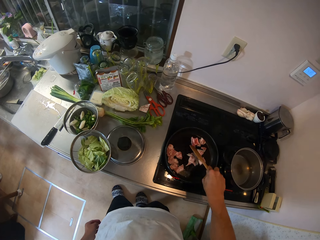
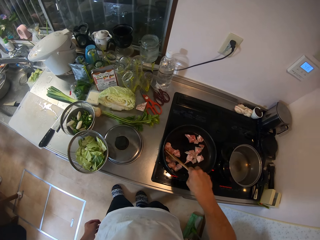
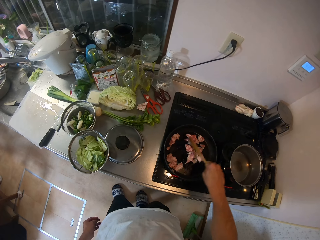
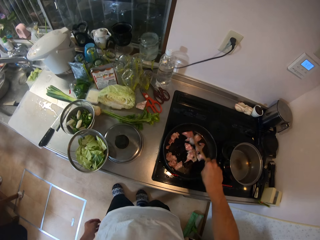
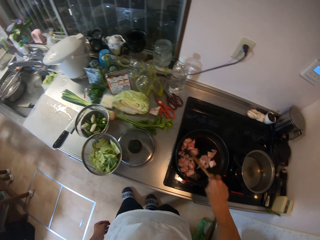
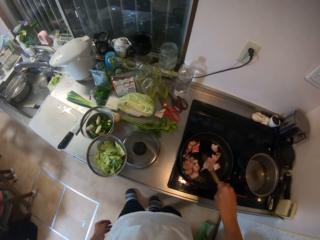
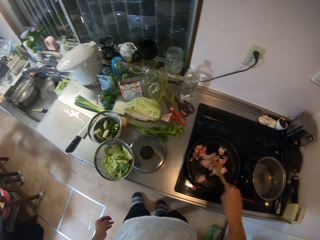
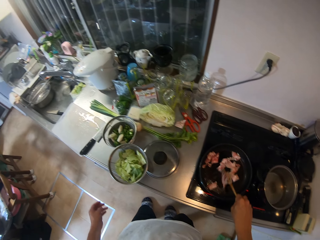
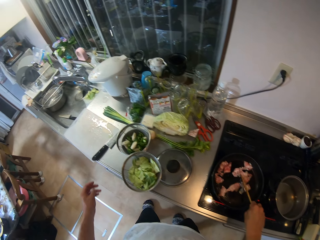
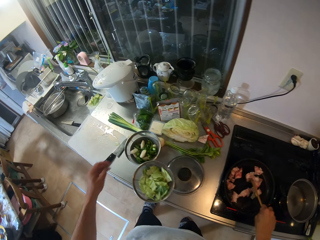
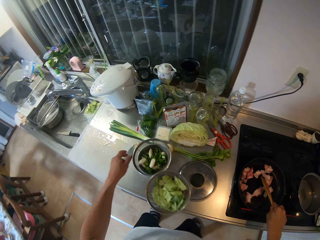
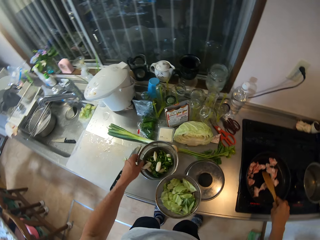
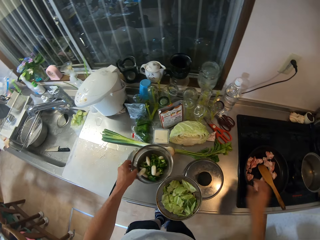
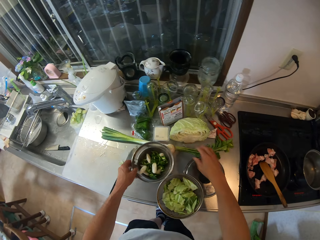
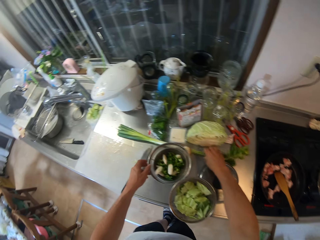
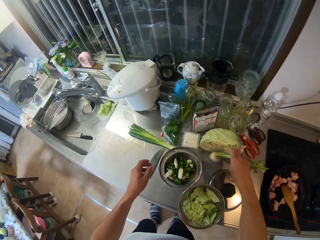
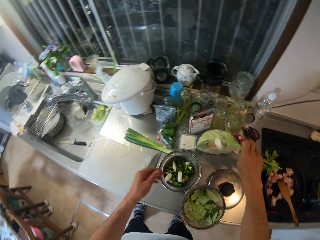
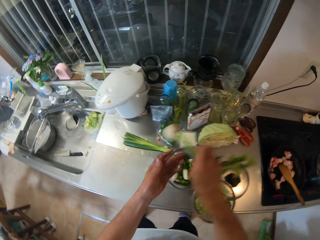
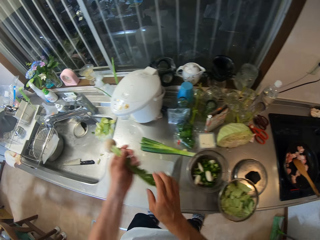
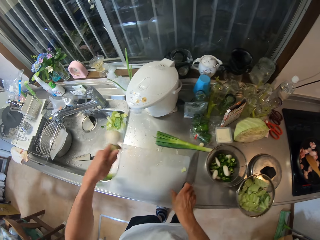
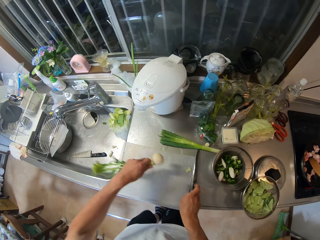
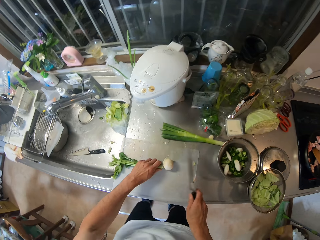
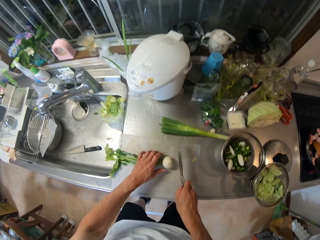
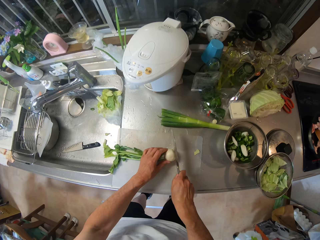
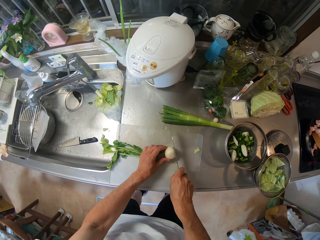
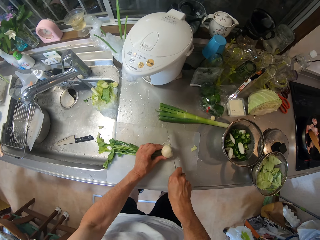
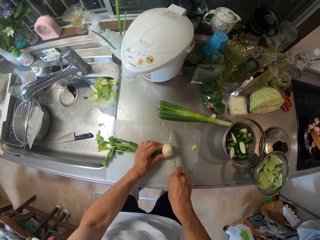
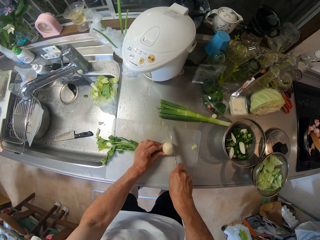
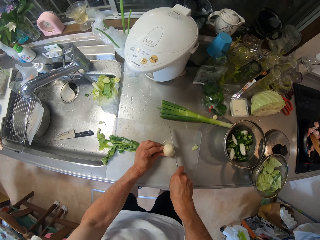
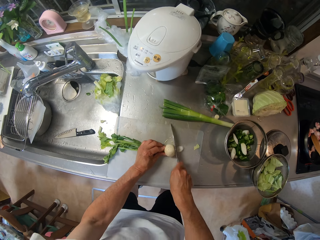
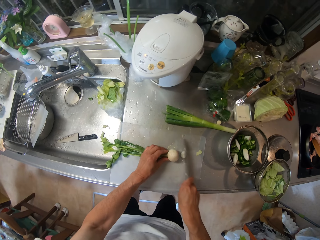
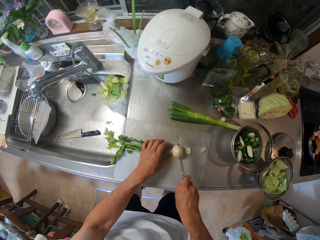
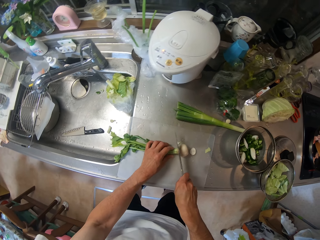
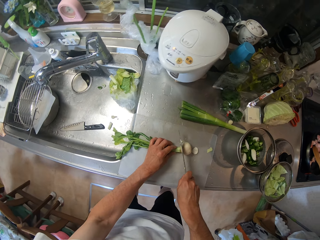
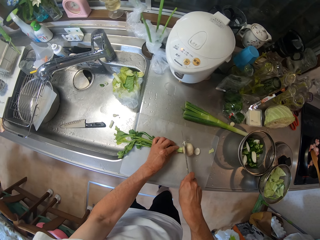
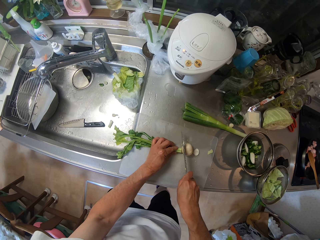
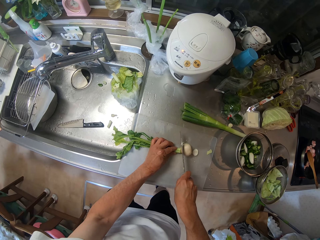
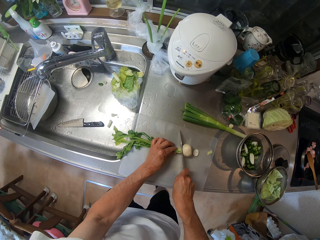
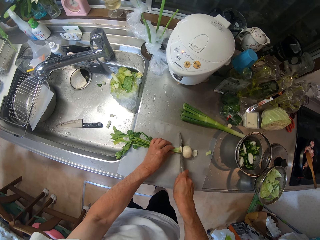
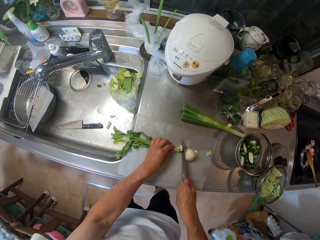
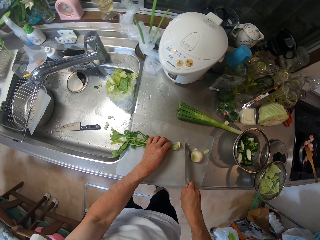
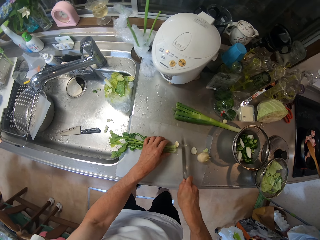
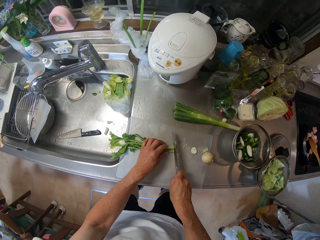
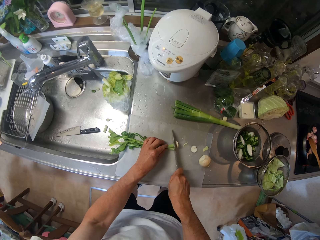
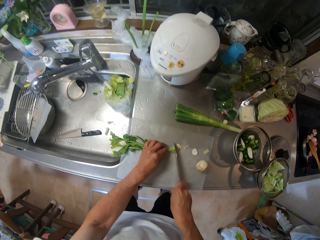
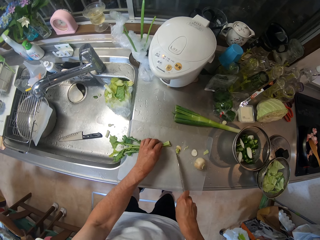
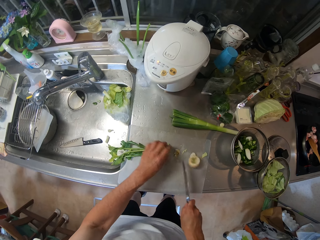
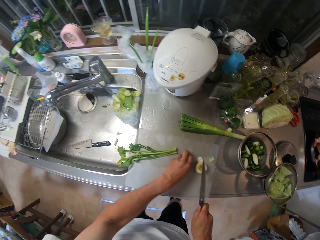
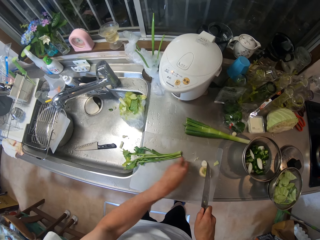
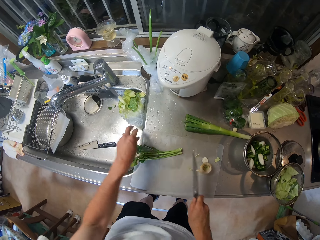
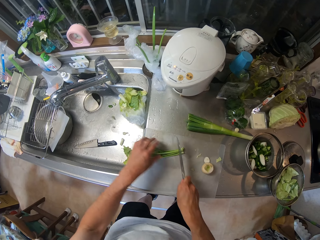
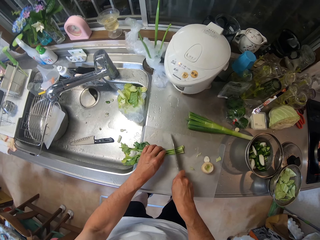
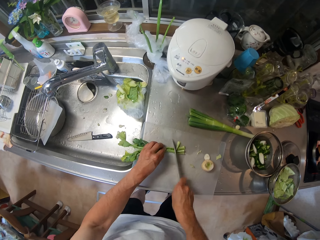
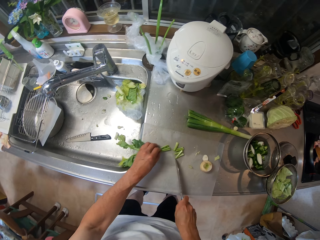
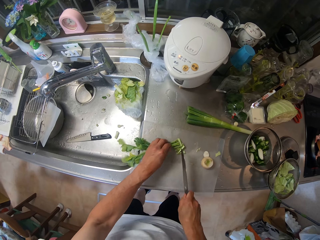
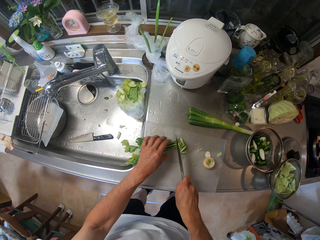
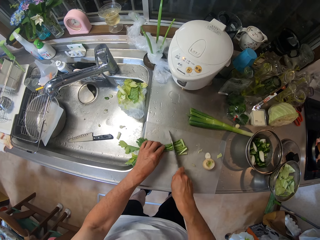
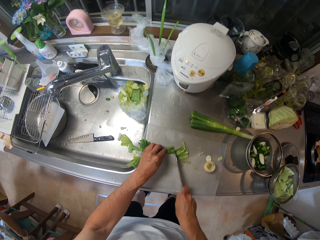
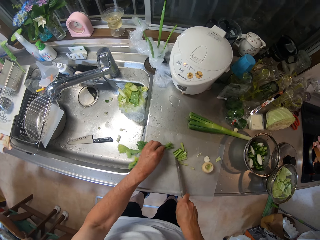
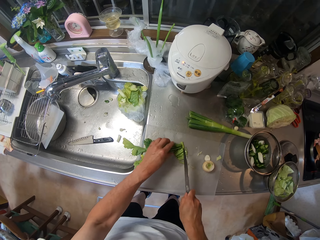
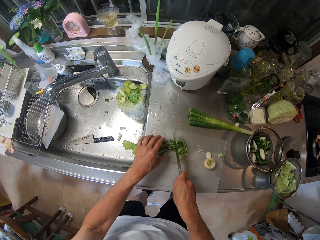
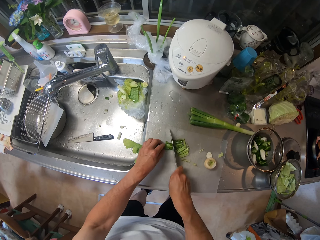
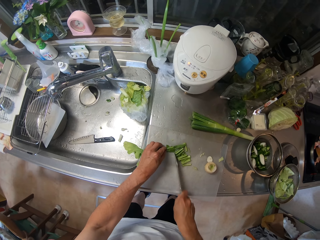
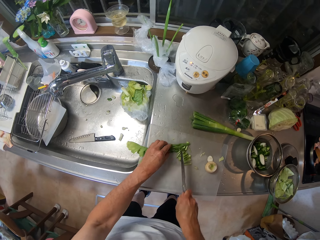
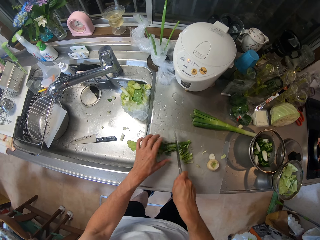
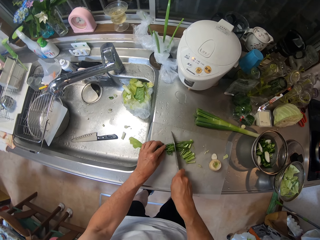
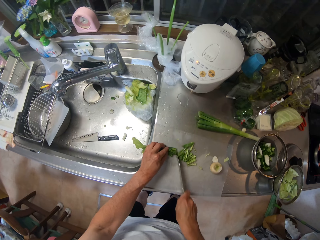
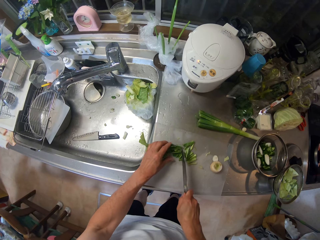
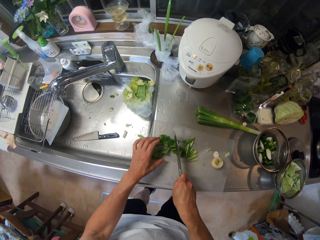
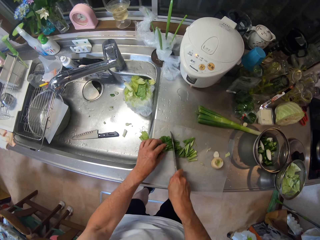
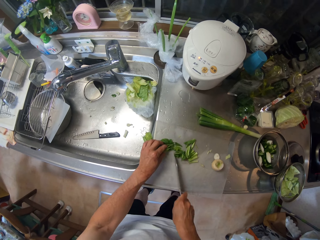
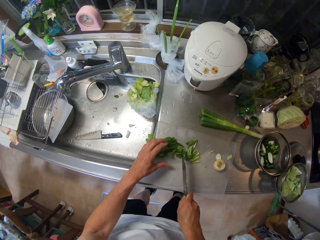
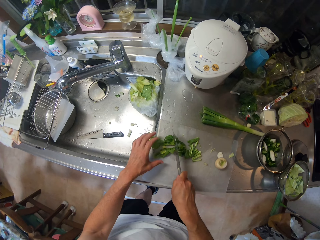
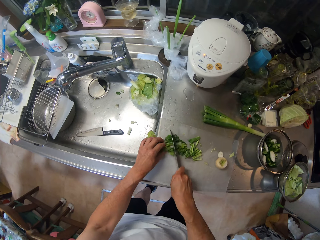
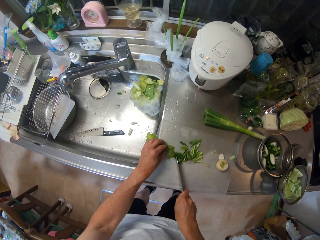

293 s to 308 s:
The camera wearer touches the sieve bowl on the sink countertop with his left hand. He picks up a vegetable from the sink countertop with his right hand. He passes the vegetable from his right hand to his left hand. He picks up a knife from the cutting board with his right hand. He places the vegetable on the cutting board with his left hand. He cuts the bulb of the vegetable with the knife in his right hand. He picks up a piece of the vegetable from the cutting board with his left hand. He throws the piece of vegetable in the sink with his left hand. He cuts the vegetable leaves with the knife in his right hand.

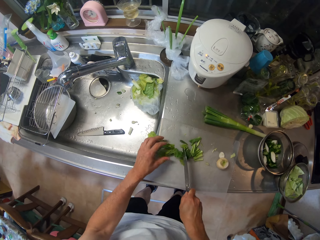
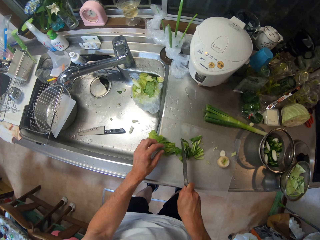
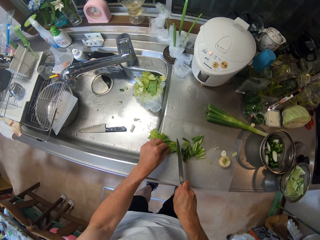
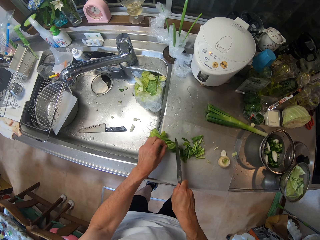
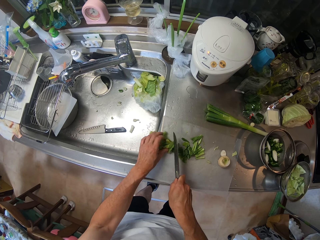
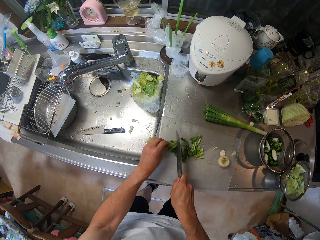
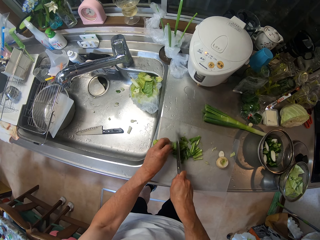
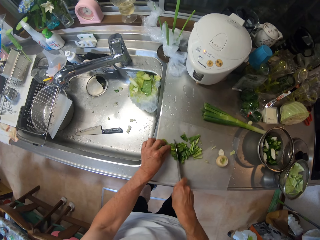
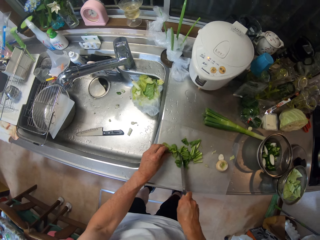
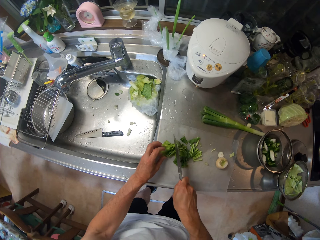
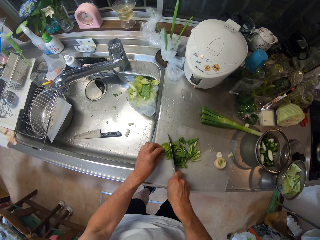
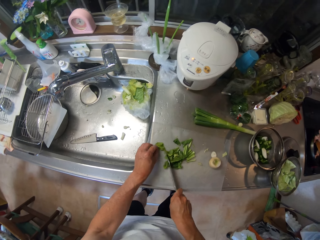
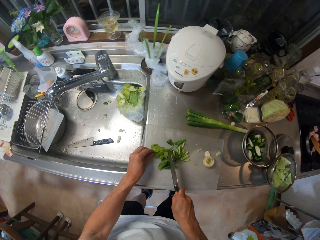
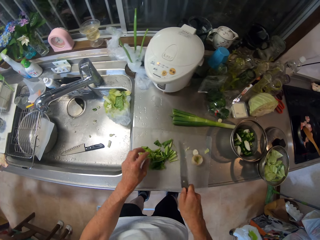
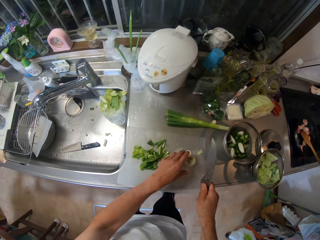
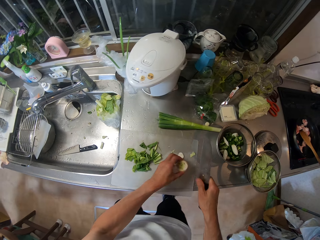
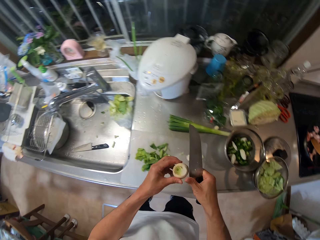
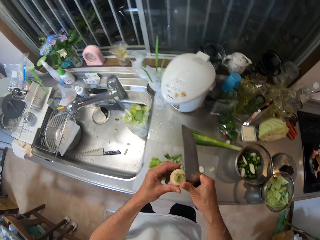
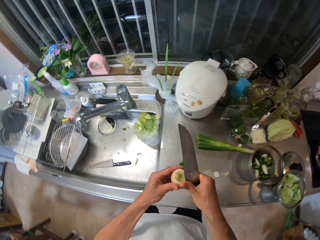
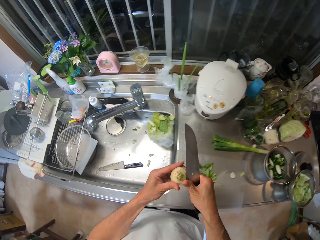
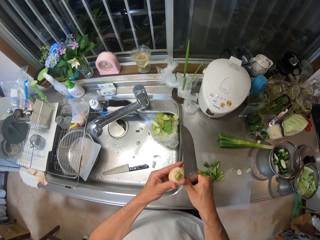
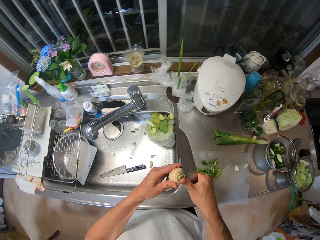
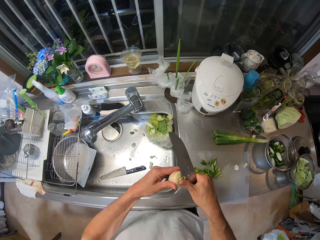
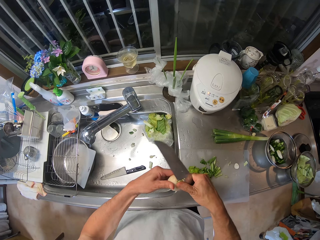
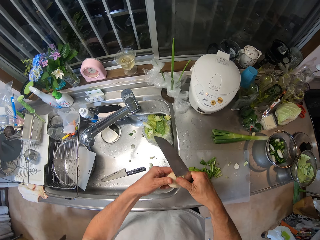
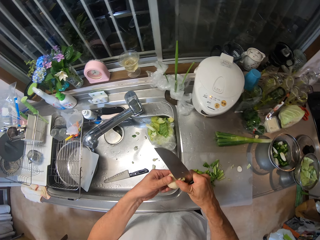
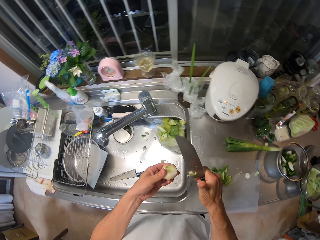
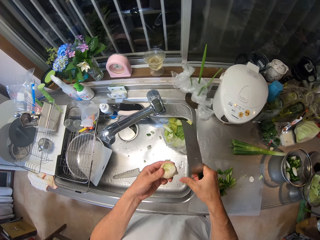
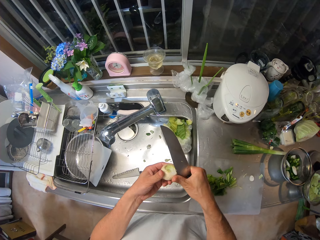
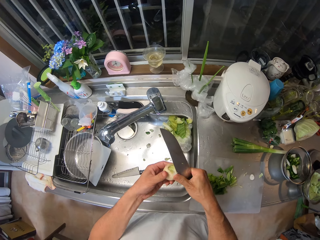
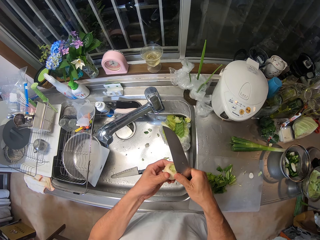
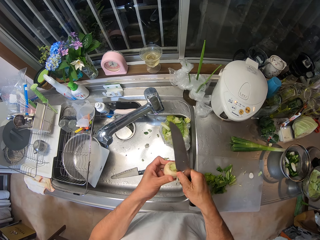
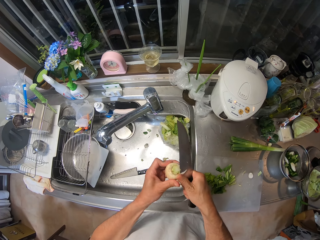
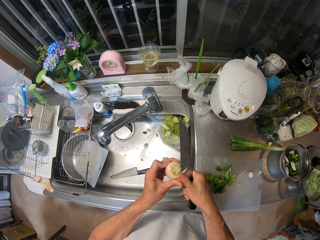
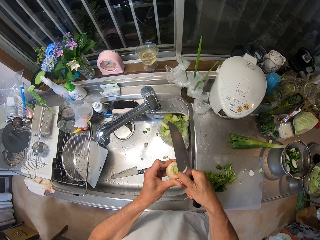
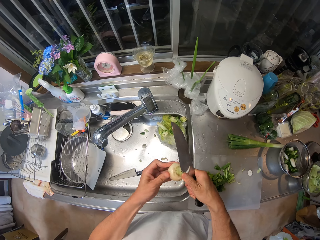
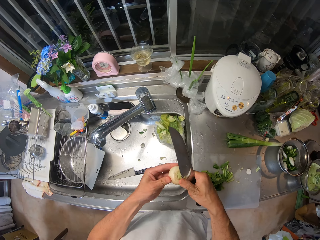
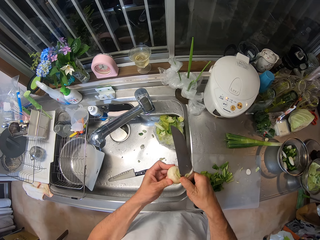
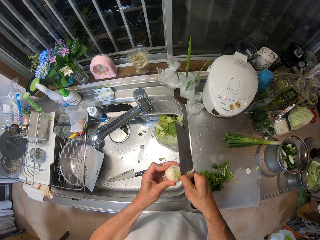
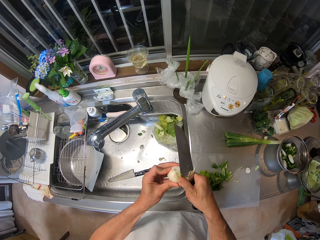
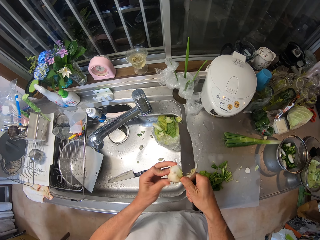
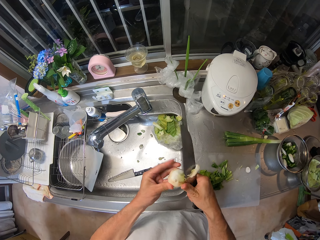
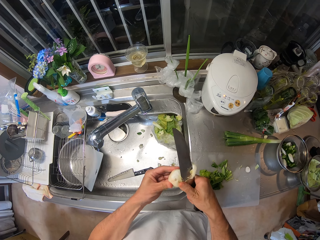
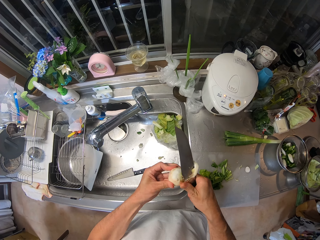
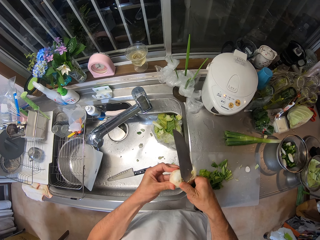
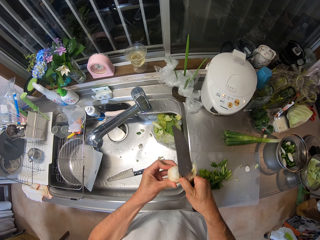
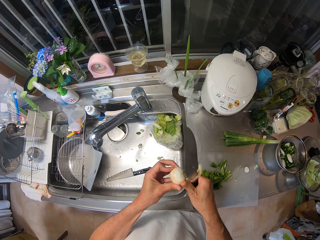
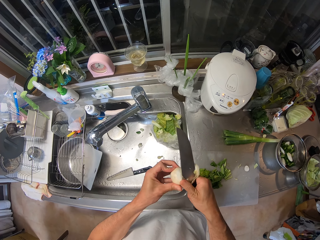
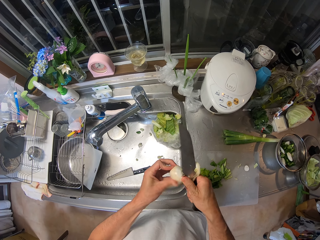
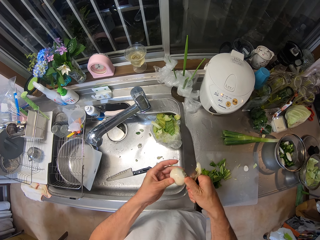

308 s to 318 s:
The camera wearer picks up the bulb of the vegetable from the cutting board with his left hand. He cuts the bulb with the knife in his right hand. He peels the beetroot. He drops a piece of the bulb in the sink. He cuts the bulb of the vegetable with the knife in his right hand.
